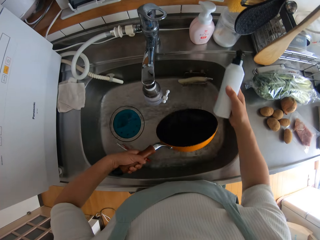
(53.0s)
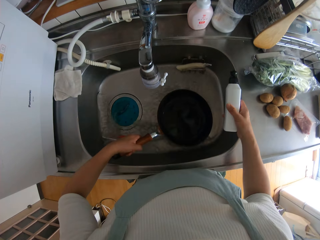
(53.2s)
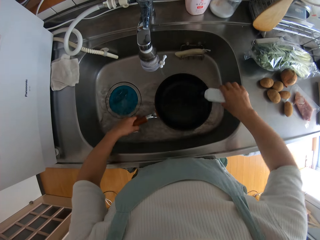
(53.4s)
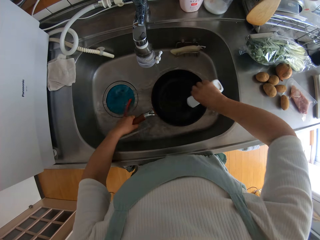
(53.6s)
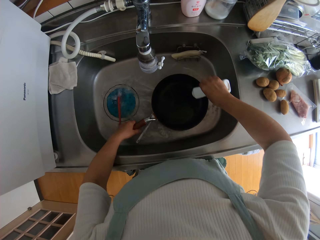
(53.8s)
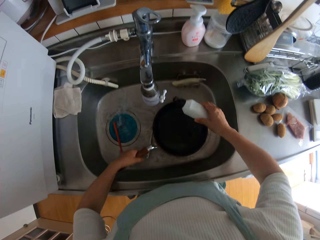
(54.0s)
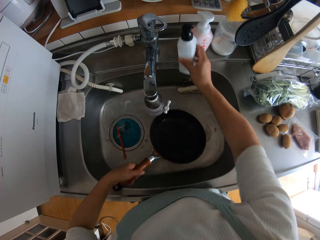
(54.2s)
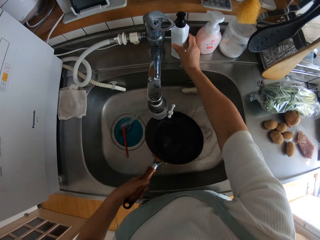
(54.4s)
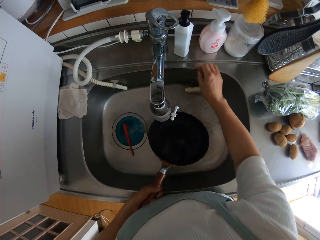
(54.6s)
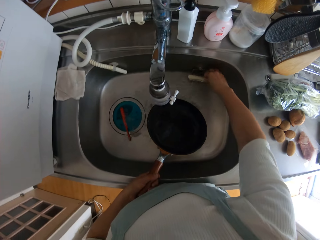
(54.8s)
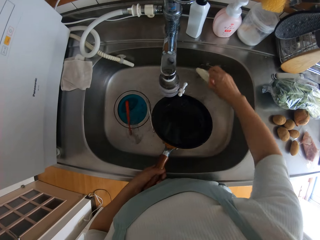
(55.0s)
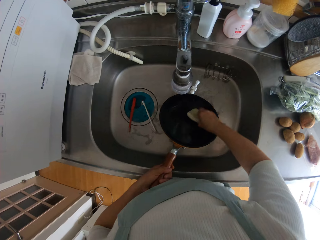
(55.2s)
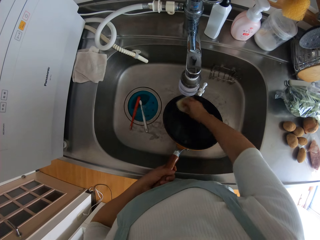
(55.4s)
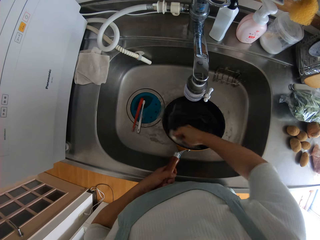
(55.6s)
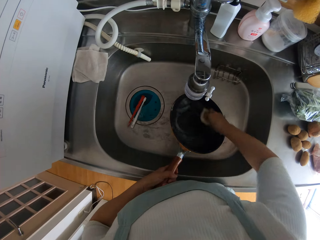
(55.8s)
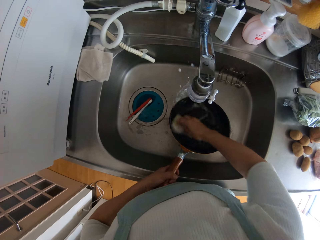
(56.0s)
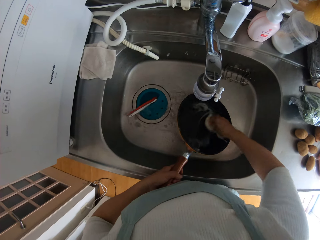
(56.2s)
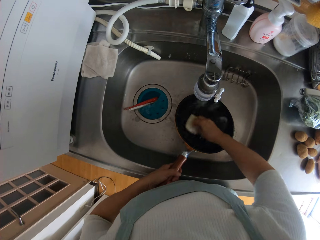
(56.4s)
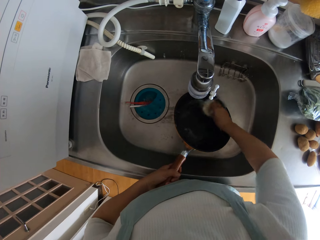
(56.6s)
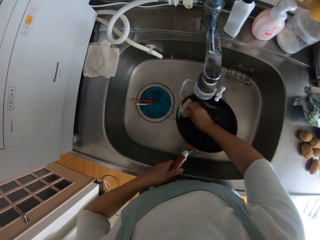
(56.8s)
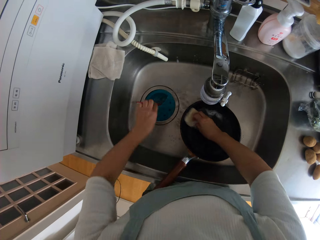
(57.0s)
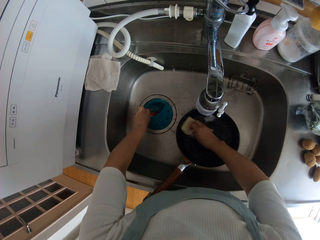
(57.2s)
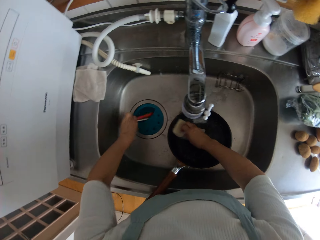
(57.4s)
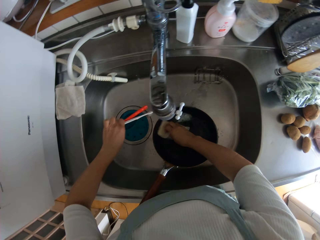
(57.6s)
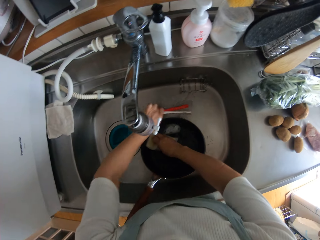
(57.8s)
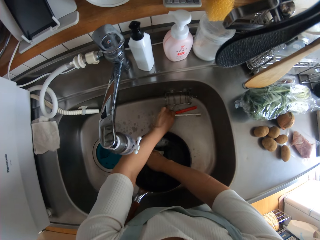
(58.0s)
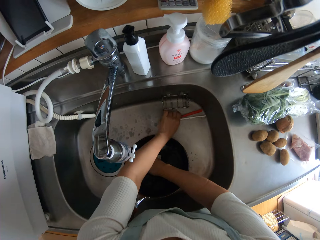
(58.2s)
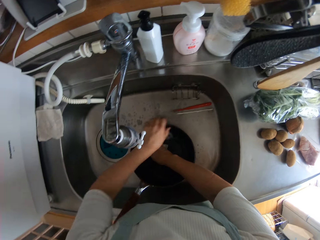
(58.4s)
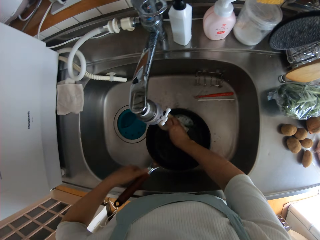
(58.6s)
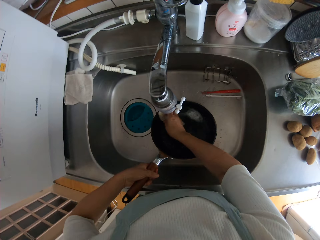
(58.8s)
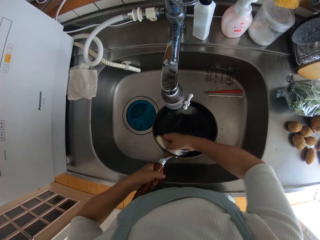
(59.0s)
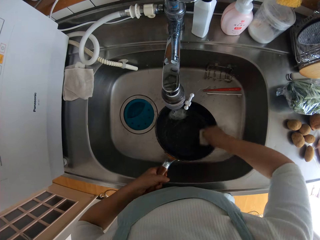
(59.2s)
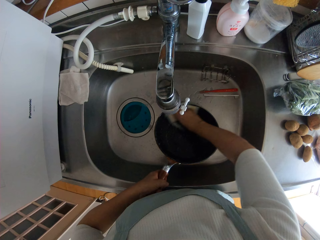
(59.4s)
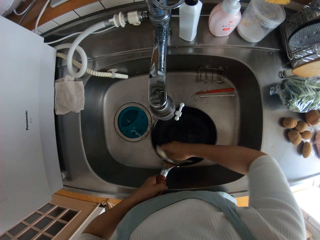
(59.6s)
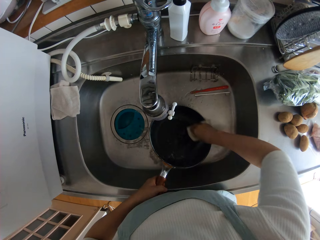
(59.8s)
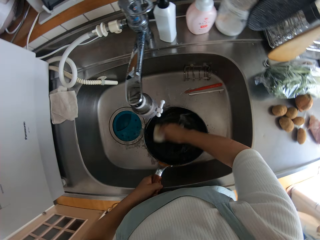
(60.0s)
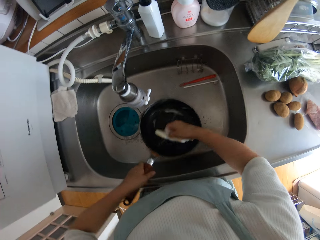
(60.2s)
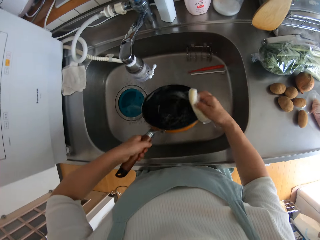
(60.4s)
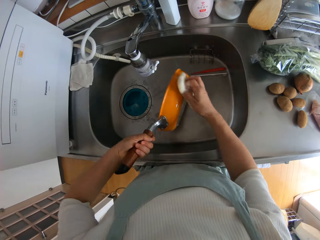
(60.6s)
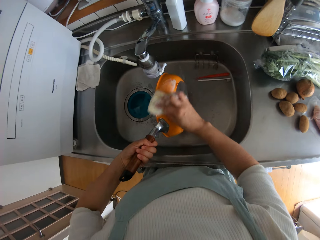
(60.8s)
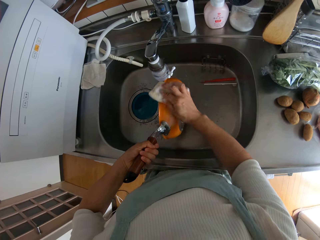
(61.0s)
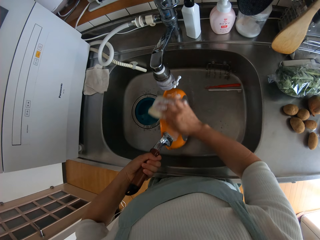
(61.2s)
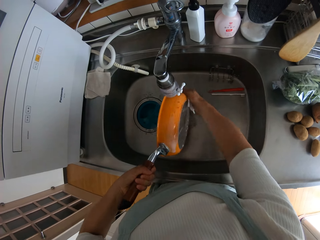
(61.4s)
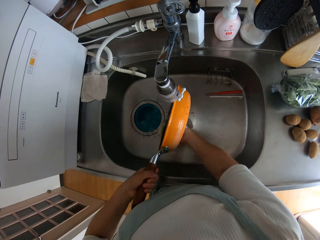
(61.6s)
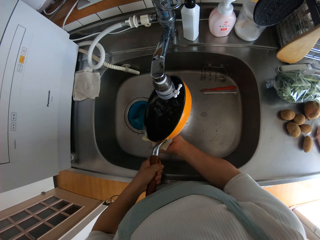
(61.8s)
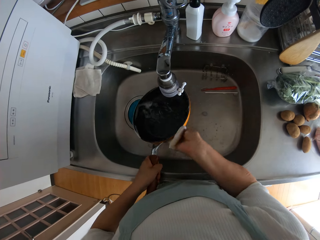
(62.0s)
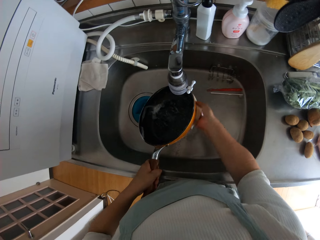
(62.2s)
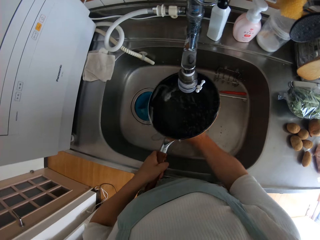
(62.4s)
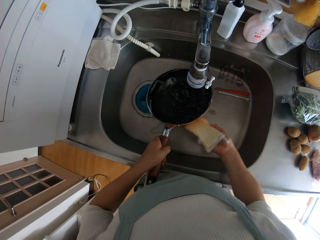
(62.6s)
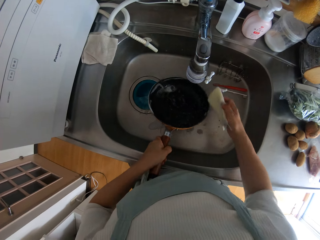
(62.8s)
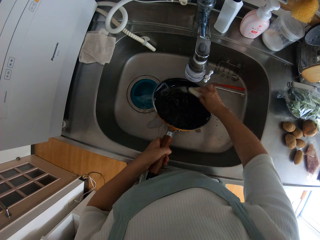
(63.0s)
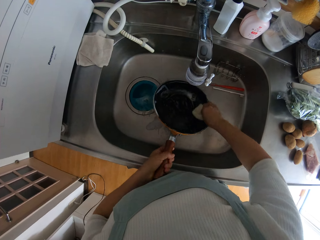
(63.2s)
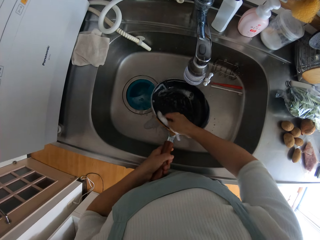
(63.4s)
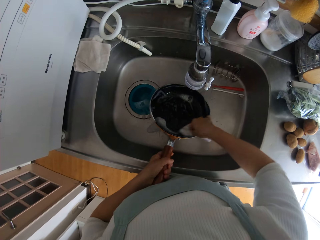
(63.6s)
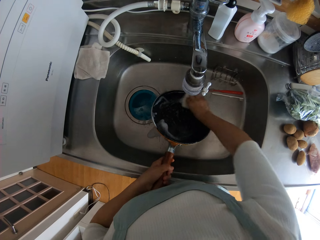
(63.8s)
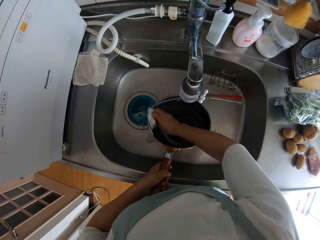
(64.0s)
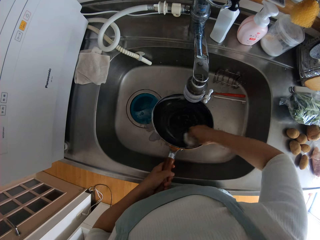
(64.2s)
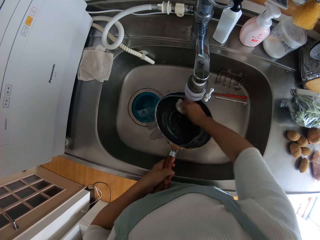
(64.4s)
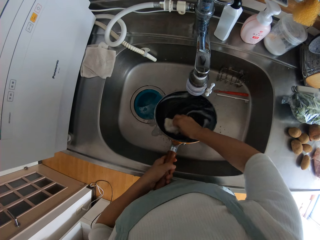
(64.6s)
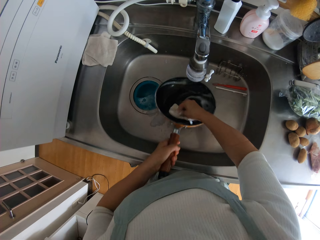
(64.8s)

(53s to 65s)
The camera wearer picks up a bottle of liquid soap from the sink countertop. She pours the water on the frying pan. She pours the liquid soap into the frying pan. She drops the bottle of liquid soap on the sink countertop. She picks up the sponge scrub inside the sink. She scrubs the frying pan with the sponge scrub in her right hand. She picks up the brush inside the sink with her left hand. She drops the brush inside the sink. She washes the frying pan with the sponge scrub.

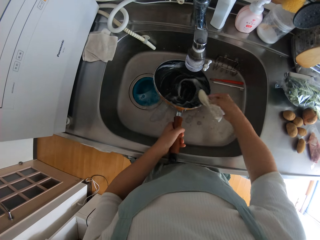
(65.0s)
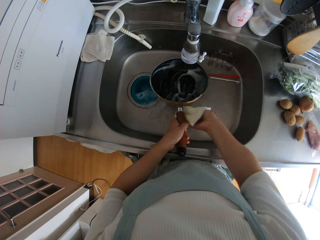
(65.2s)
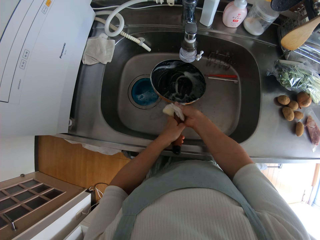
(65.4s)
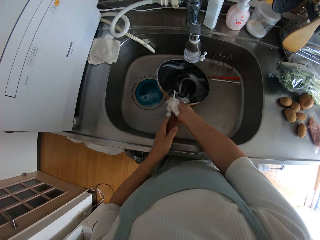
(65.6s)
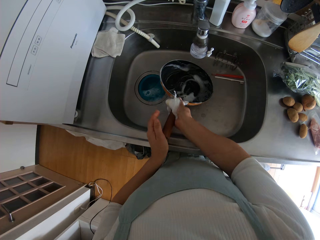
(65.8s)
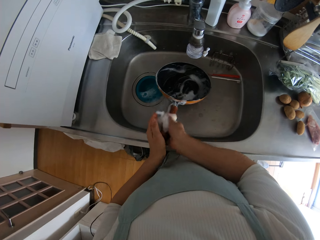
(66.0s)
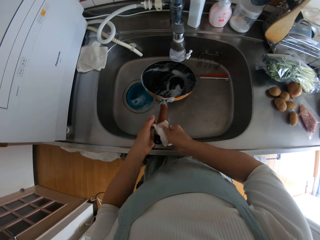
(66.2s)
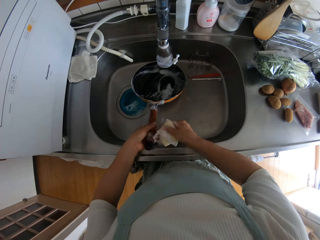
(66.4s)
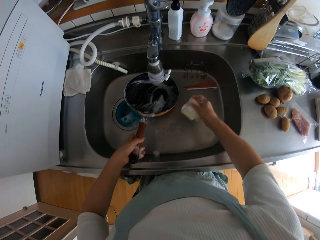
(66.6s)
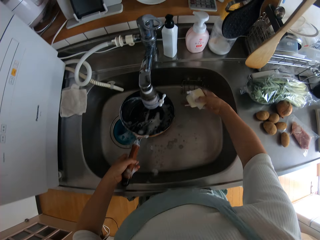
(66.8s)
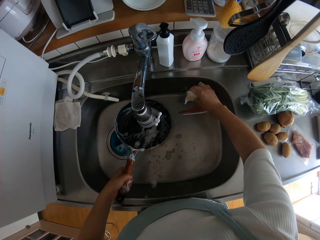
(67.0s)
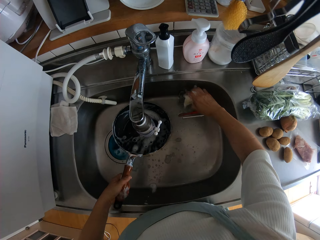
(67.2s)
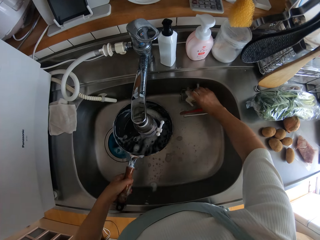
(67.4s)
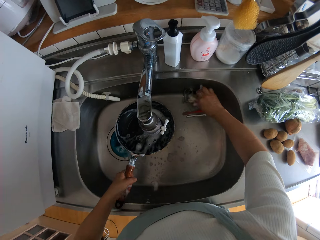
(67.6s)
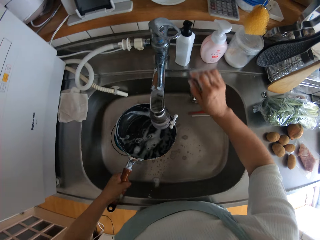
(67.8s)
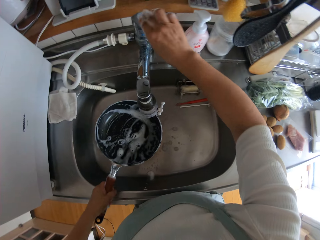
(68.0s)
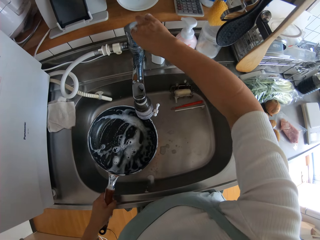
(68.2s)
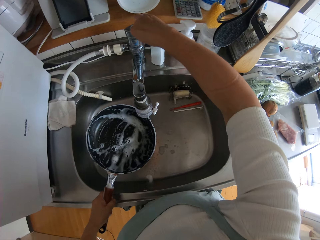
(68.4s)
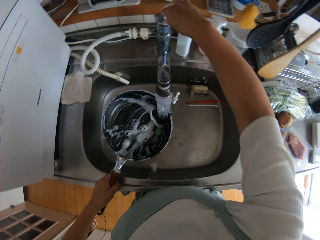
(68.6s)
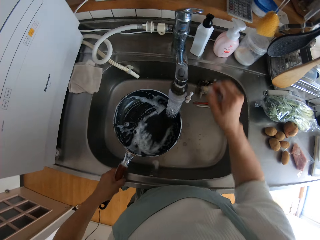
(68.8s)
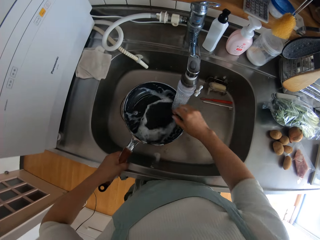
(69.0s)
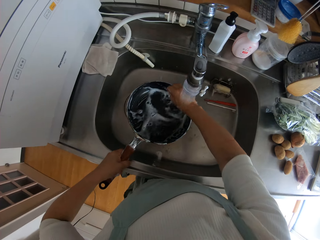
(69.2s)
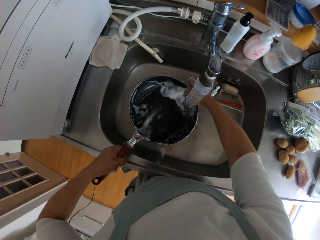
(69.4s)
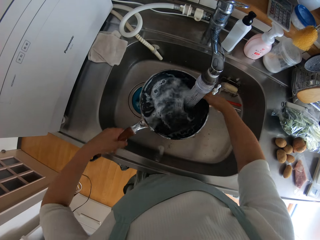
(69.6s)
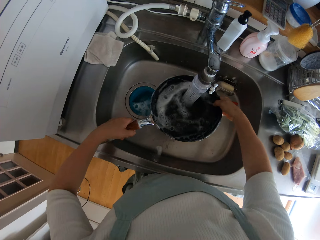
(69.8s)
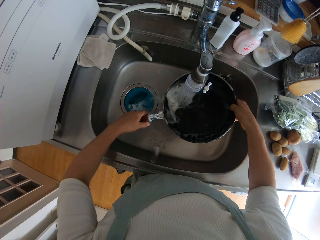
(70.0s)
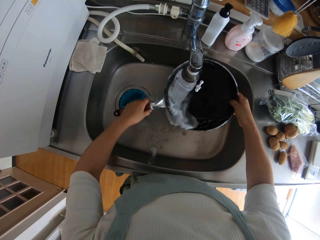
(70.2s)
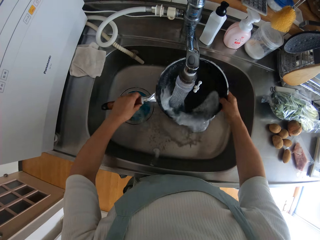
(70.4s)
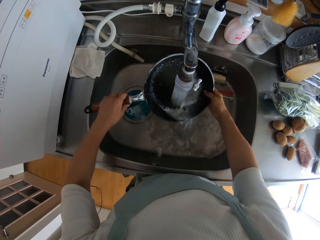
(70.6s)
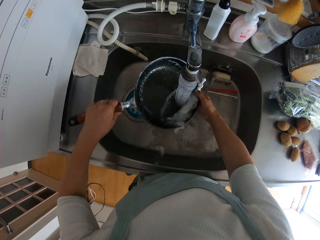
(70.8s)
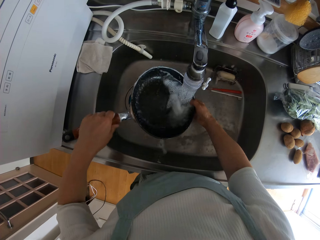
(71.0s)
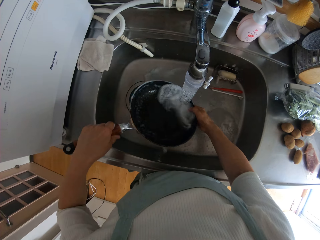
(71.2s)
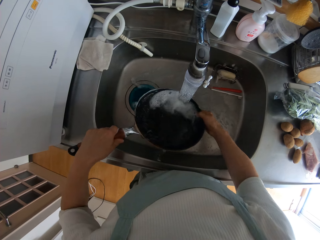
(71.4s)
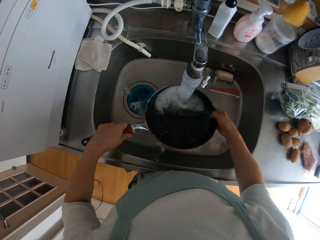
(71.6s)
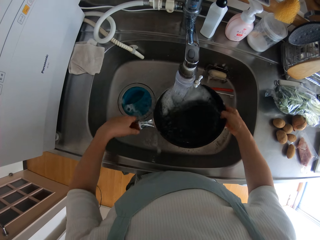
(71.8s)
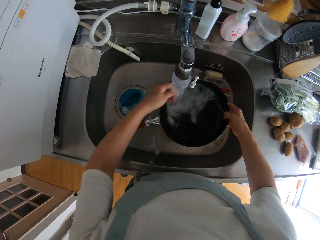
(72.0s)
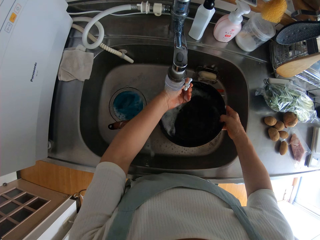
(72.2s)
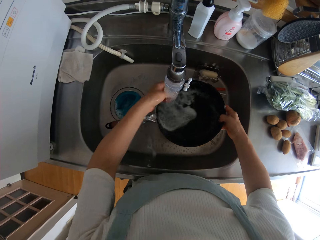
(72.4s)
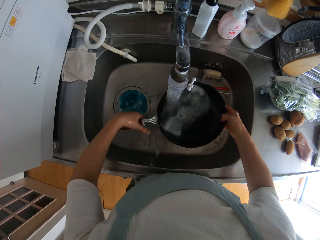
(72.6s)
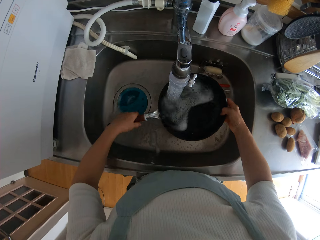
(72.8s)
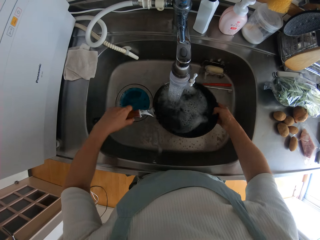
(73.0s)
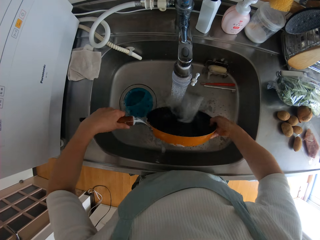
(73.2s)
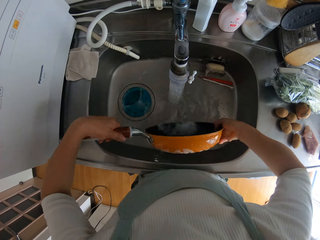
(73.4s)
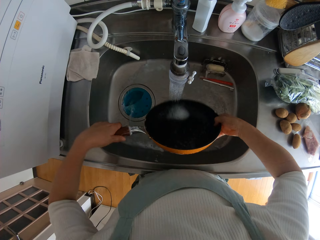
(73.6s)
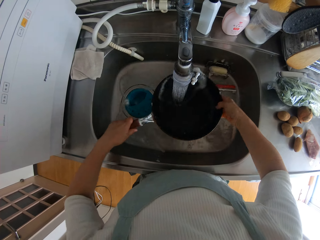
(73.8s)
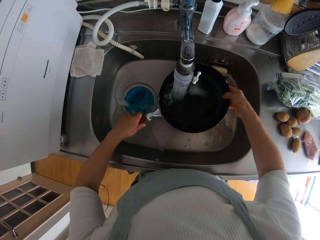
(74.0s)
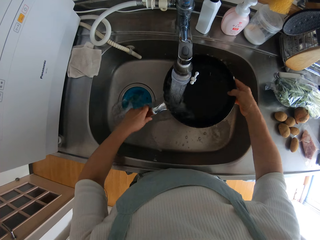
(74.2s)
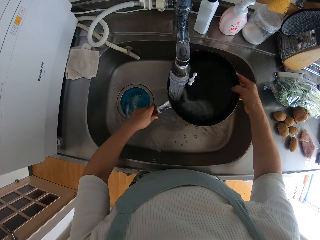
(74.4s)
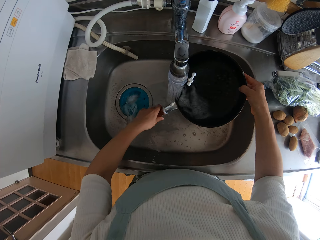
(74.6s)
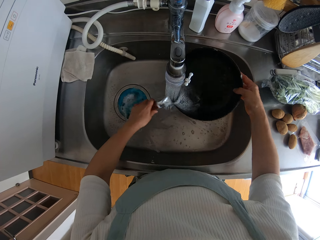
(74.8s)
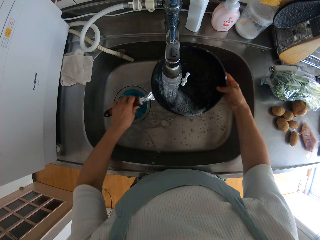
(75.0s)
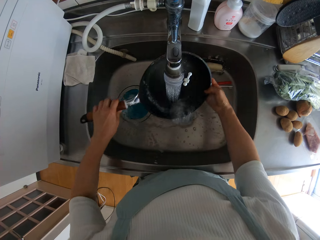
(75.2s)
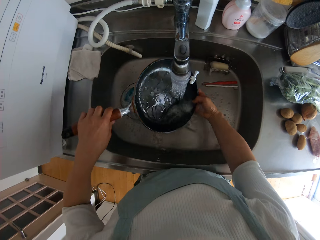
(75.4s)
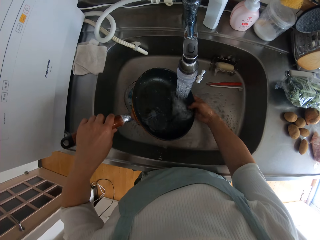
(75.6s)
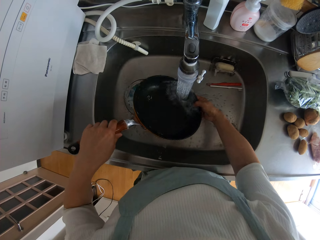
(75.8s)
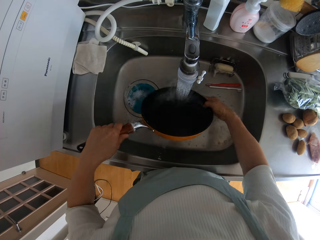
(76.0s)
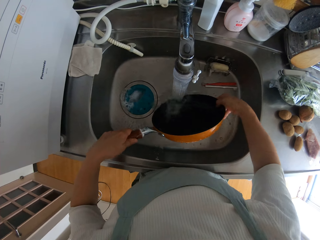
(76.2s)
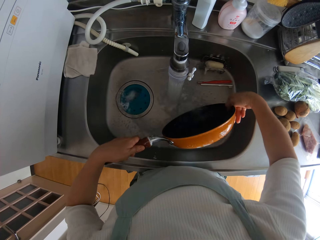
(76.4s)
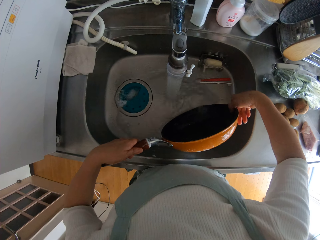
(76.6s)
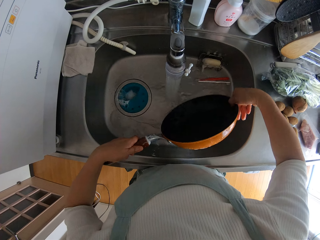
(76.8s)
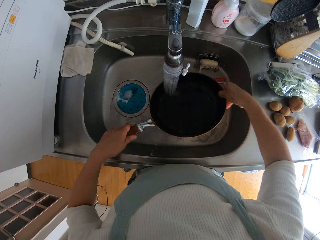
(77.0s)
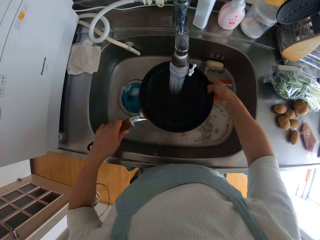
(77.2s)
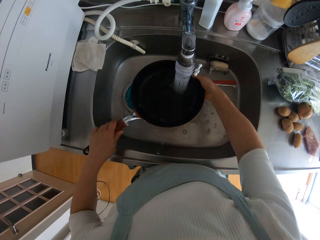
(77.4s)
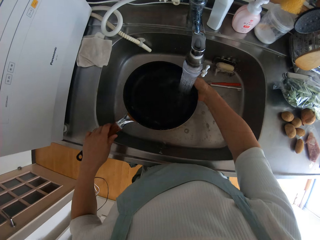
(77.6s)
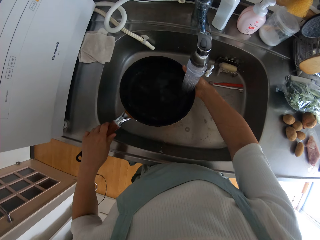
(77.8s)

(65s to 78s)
The camera wearer drops the sponge scrub inside the sink. They open the tap. They rinse the frying pan with water from the tap.
